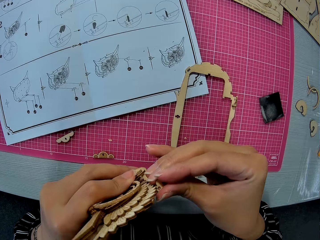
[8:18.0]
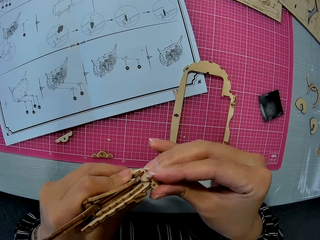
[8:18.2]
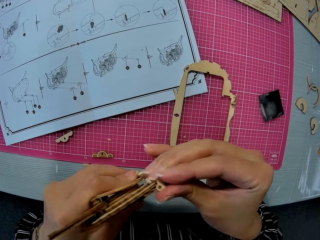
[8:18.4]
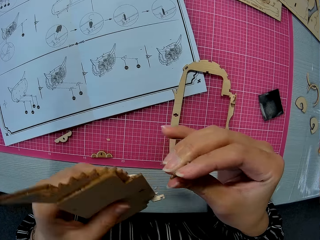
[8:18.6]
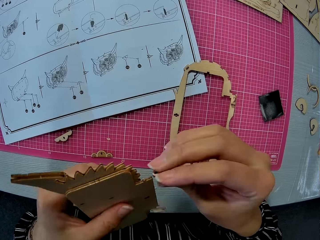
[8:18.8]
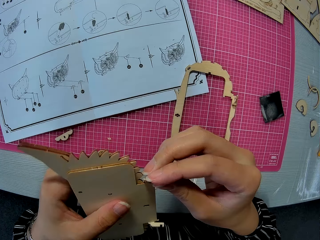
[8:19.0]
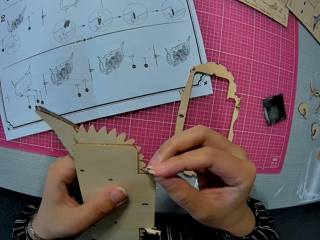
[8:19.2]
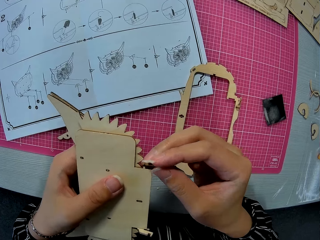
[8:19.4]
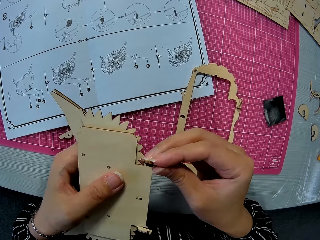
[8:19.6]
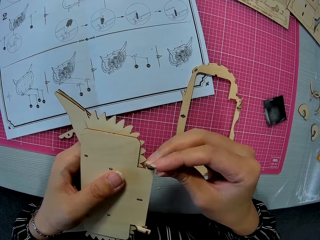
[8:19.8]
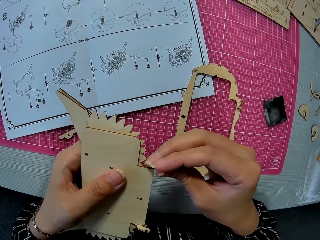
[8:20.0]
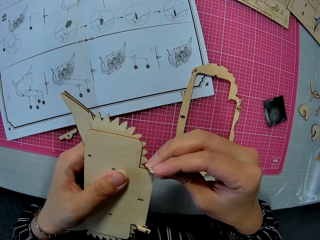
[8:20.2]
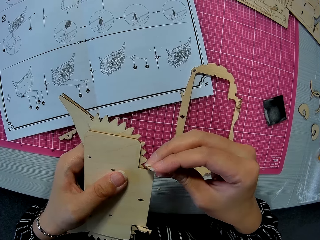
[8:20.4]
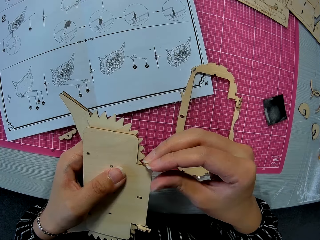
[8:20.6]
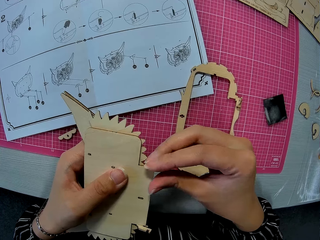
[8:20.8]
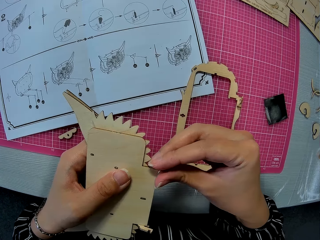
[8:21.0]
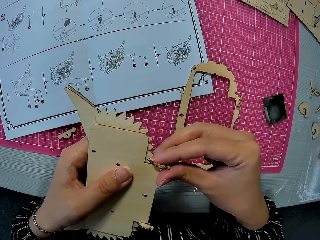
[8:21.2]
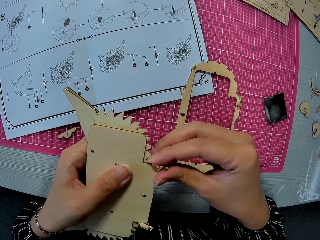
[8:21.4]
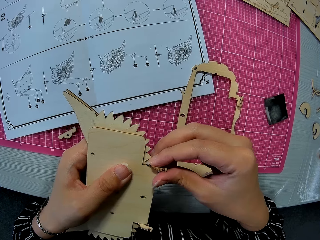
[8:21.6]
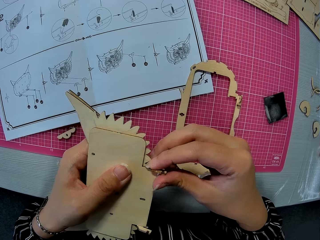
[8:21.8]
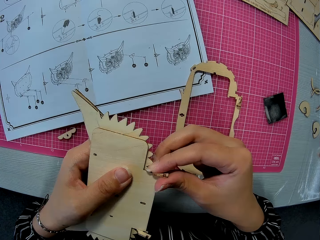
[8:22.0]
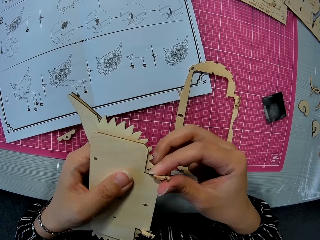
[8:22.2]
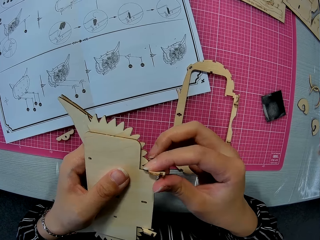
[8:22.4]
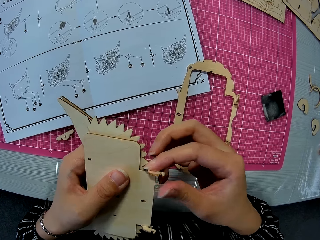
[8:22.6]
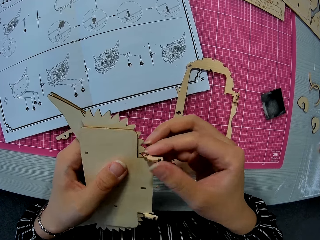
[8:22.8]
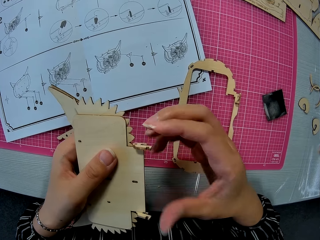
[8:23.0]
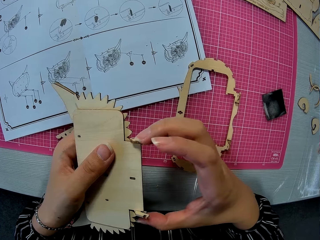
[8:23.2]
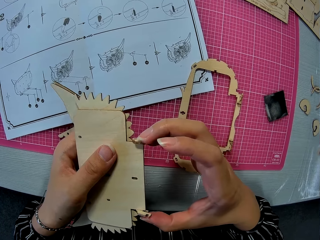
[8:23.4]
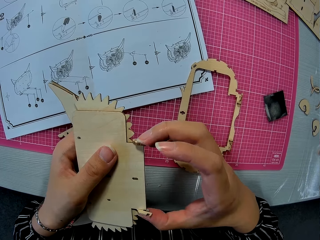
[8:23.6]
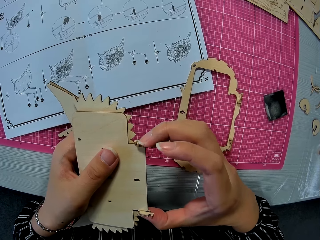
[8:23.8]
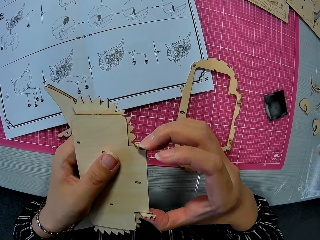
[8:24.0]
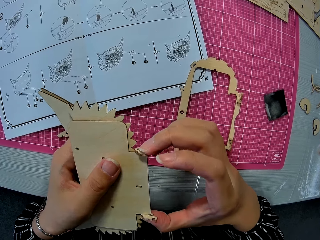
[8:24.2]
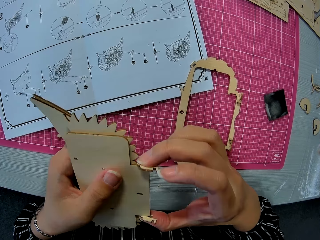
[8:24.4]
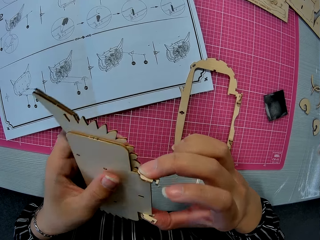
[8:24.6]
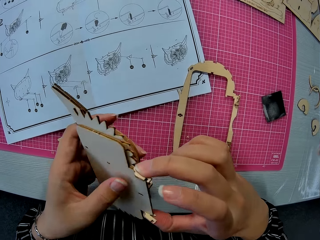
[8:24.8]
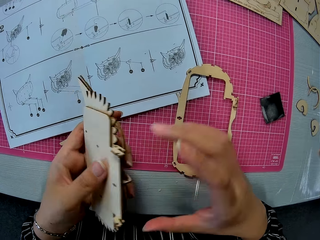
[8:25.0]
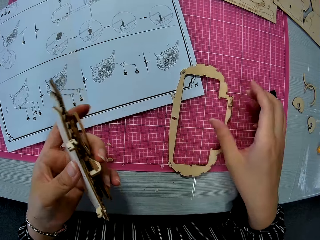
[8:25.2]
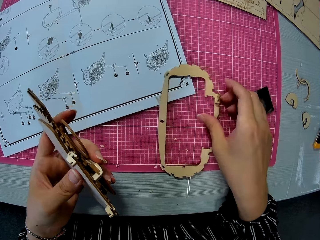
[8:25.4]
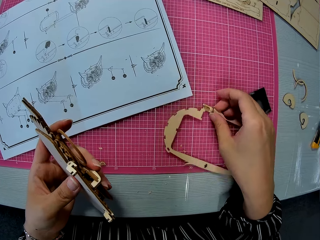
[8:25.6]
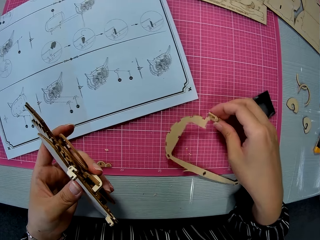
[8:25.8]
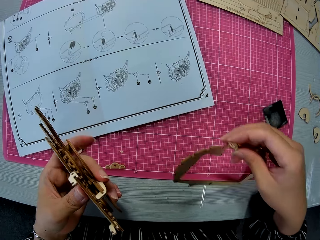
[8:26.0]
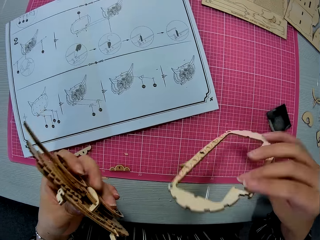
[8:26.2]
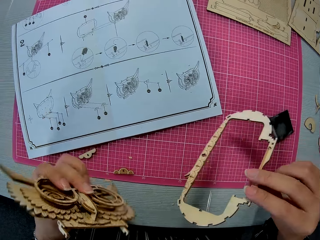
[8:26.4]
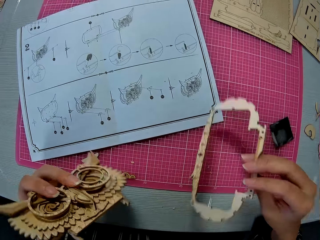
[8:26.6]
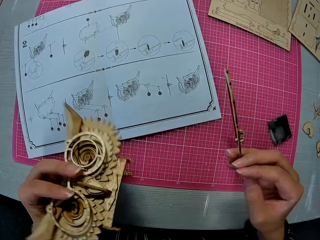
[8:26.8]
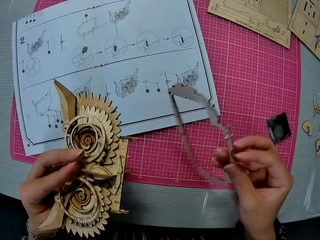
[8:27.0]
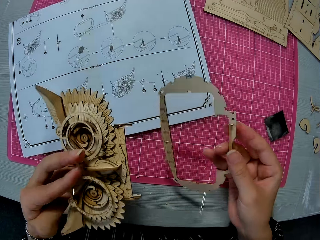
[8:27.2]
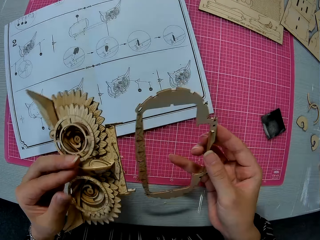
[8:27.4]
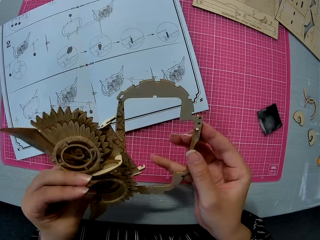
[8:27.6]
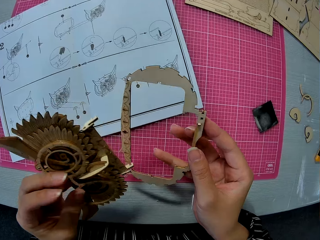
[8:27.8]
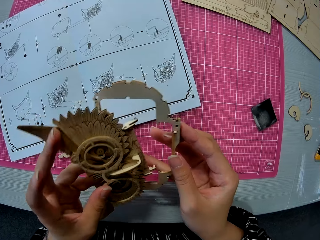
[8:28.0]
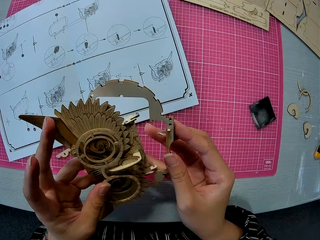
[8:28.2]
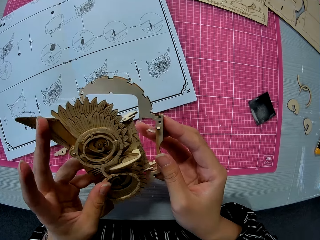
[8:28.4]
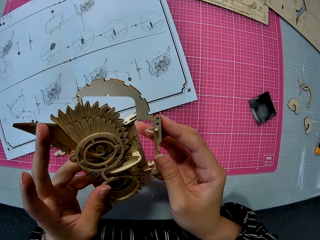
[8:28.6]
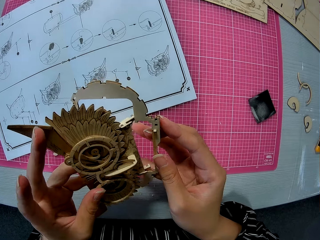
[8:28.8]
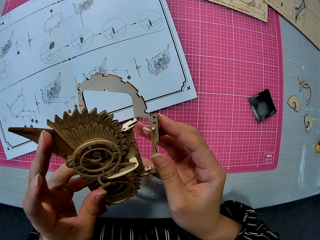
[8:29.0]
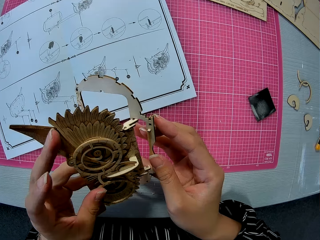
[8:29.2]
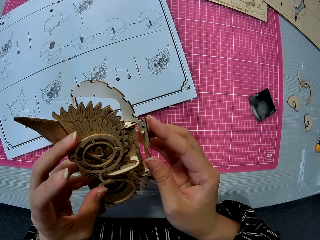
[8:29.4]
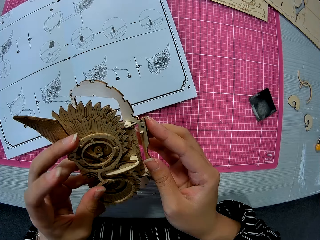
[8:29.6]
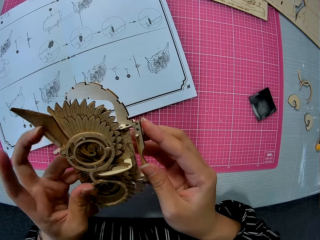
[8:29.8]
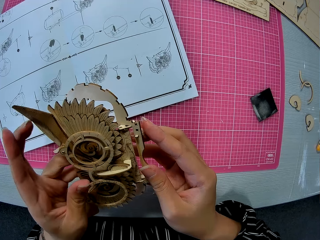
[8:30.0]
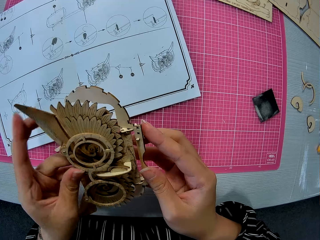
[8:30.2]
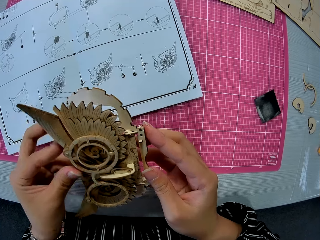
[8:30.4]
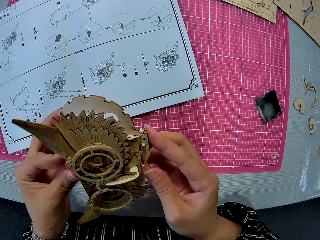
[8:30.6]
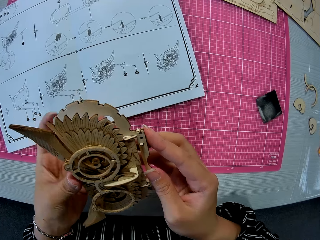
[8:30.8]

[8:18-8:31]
The camera wearer removes the laser cut on the owl storage box. They fix the laser cut in the owl storage box holder. They pick up the wooden piece on the cutting mat. They turn the owl storage box. They insert the piece back on the assembled wooden puzzle piece.

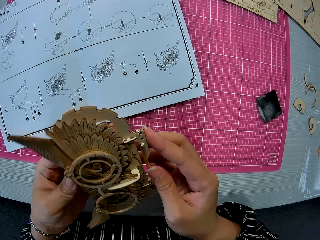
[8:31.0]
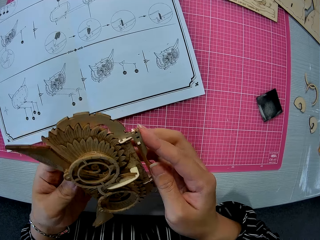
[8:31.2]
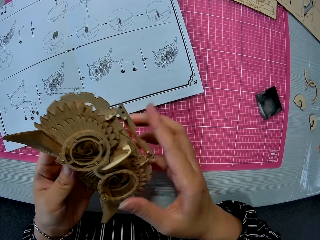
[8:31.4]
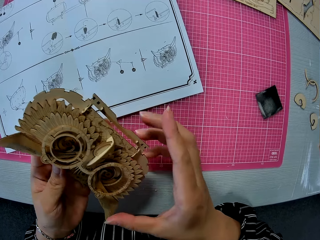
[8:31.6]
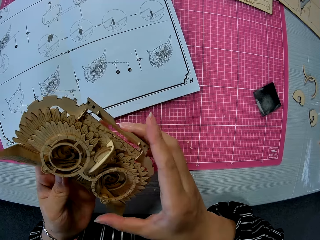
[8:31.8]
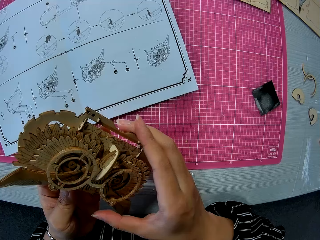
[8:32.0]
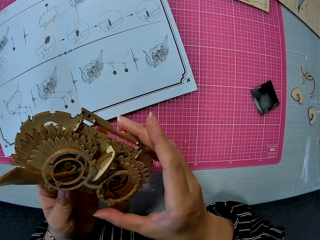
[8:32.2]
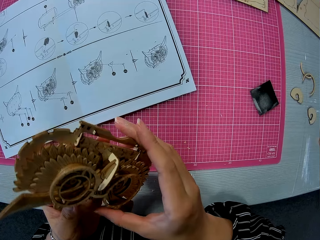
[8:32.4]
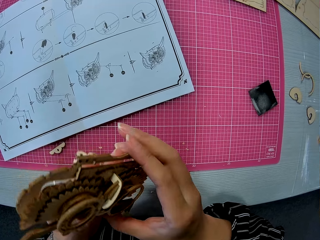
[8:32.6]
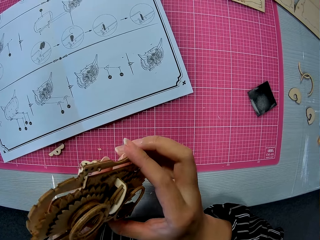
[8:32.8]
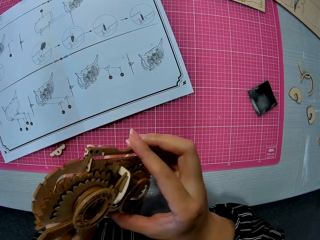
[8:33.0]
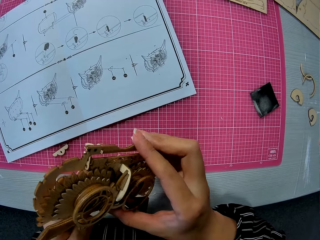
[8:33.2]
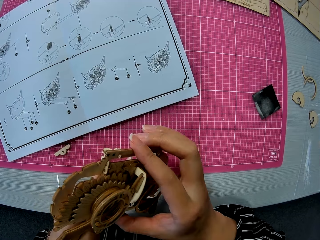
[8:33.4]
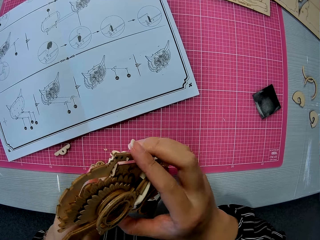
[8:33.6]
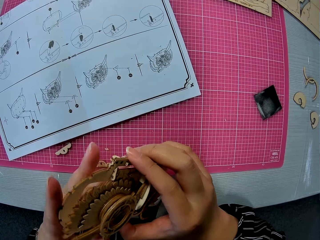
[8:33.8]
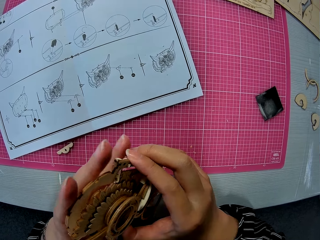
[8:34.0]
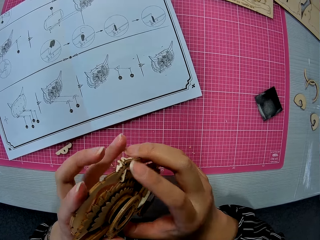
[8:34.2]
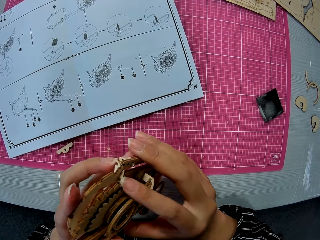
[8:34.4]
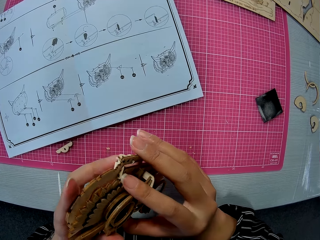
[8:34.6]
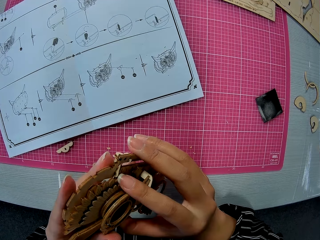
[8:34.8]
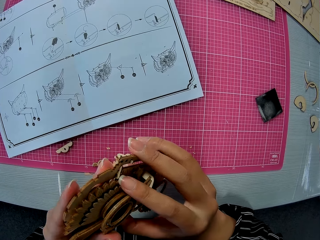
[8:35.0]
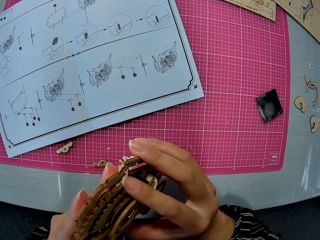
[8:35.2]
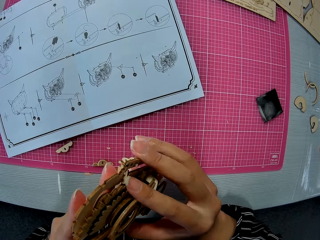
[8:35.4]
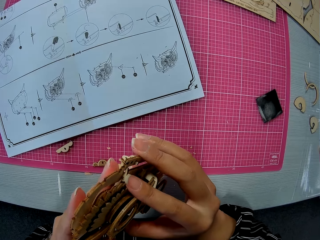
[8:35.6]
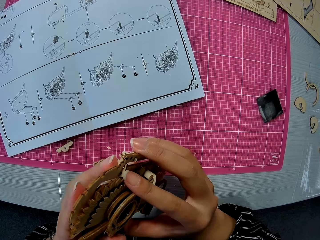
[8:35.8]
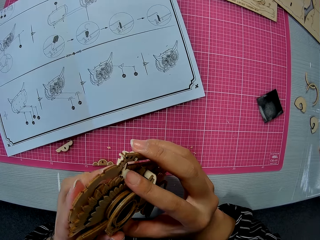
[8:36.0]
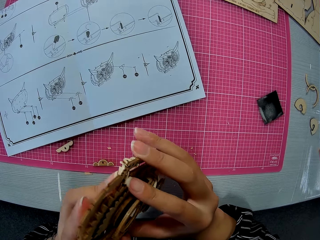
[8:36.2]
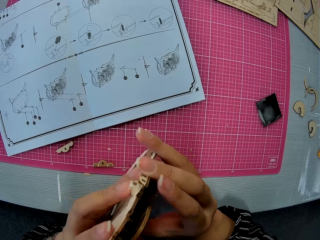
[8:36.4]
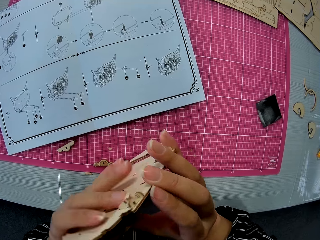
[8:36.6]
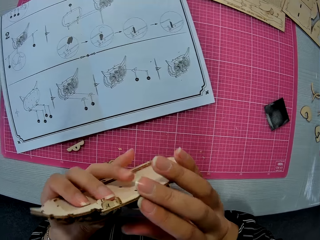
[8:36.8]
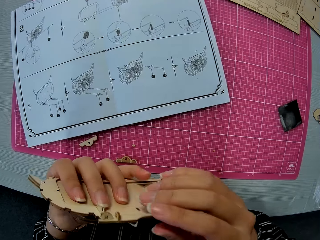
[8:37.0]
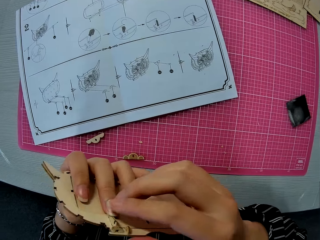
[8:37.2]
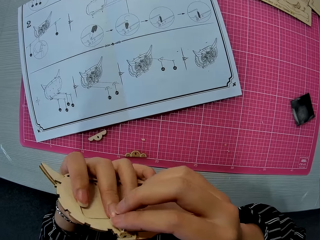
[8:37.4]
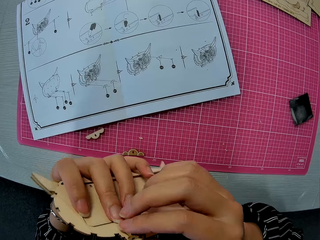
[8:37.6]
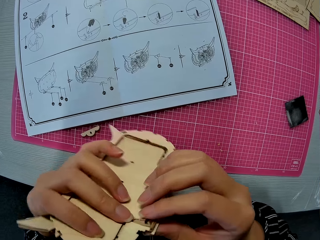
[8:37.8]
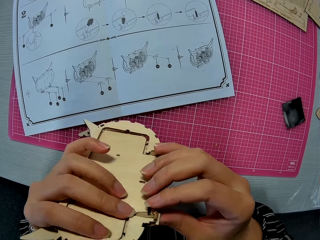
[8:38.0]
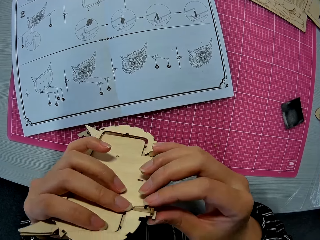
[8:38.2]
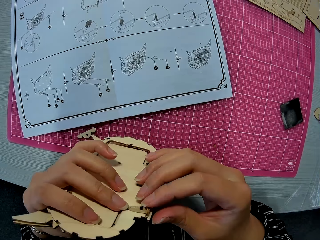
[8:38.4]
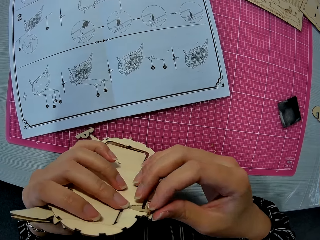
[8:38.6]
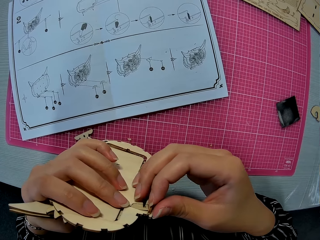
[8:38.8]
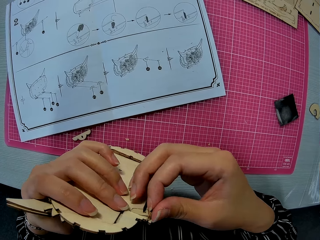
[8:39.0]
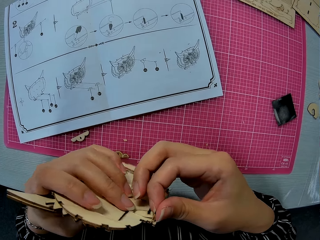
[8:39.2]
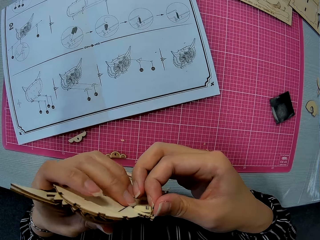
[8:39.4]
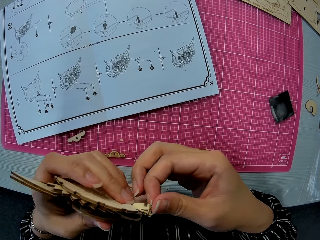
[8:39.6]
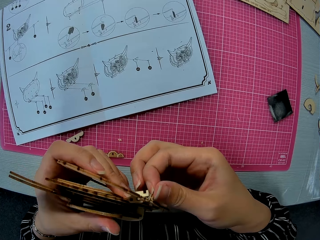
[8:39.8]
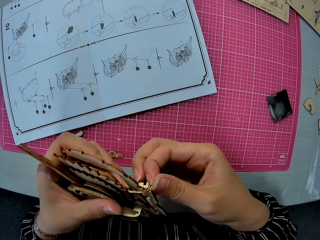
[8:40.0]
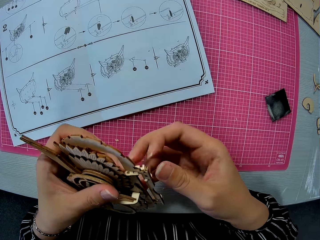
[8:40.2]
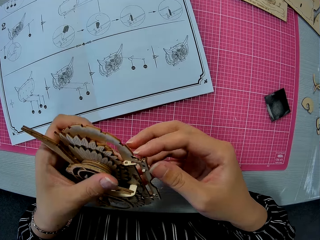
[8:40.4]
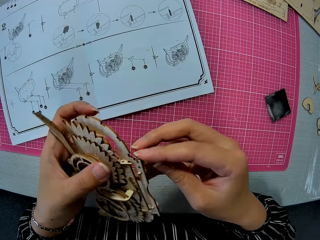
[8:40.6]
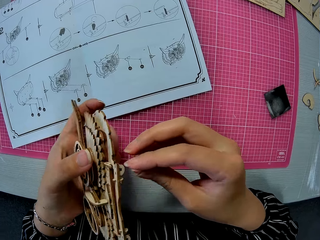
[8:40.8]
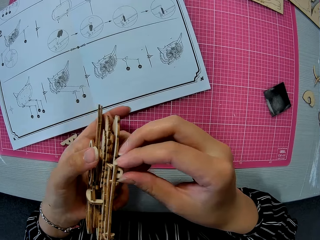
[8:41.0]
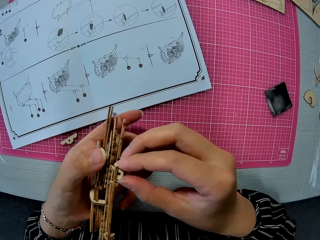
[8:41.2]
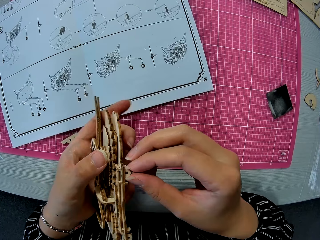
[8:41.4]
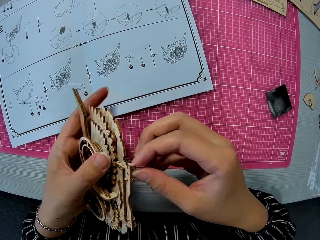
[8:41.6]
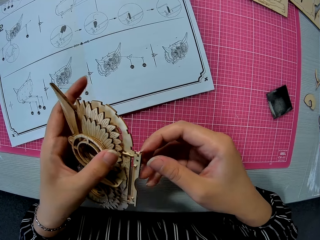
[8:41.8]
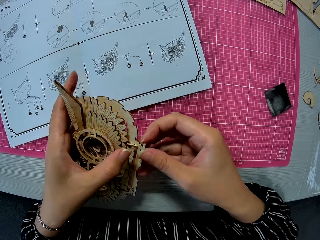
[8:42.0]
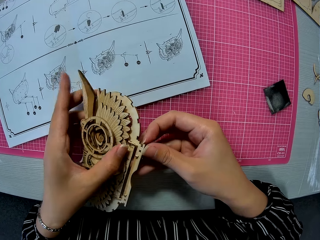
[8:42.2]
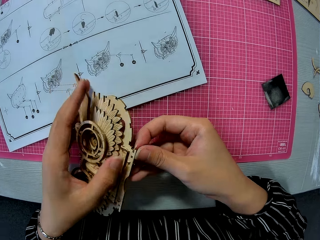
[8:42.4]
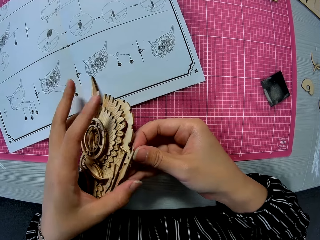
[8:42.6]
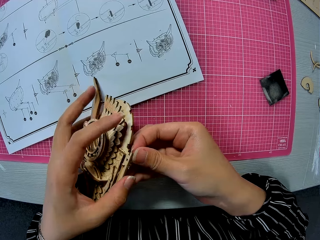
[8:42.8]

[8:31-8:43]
The camera wearer turns the owl storage box. They fix the owl storage box.
